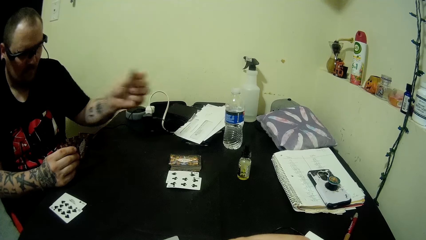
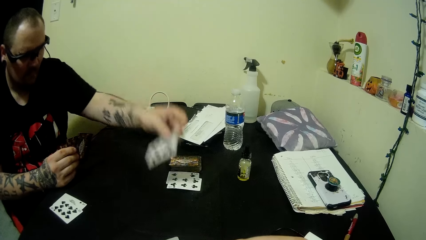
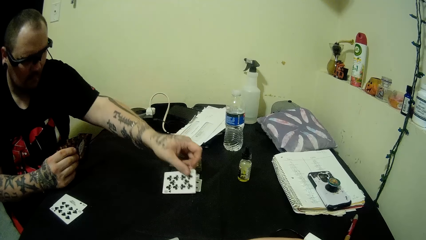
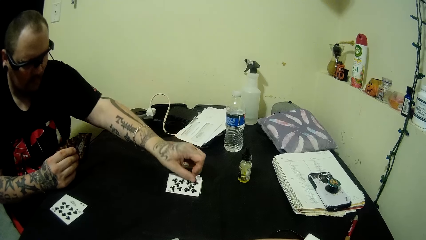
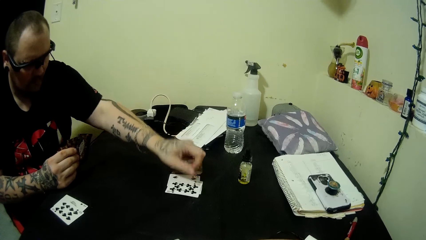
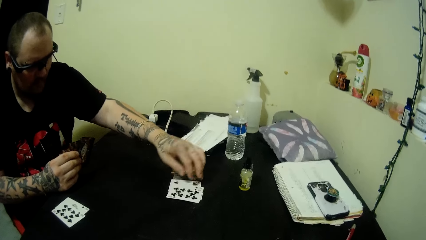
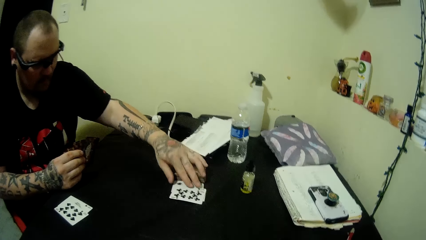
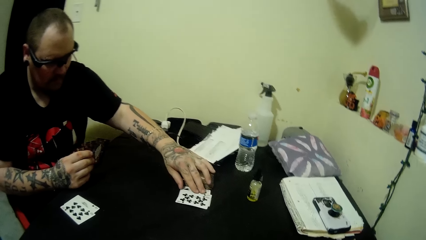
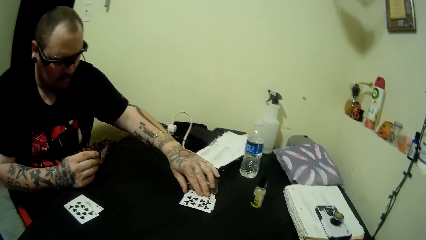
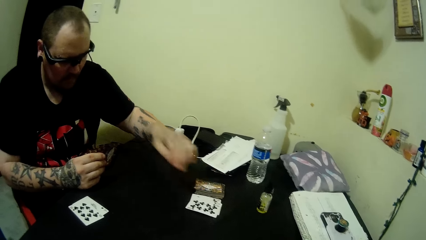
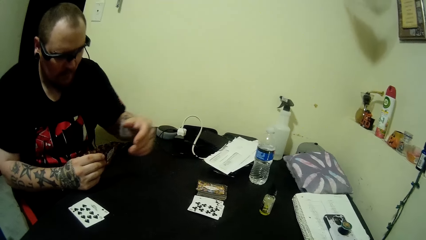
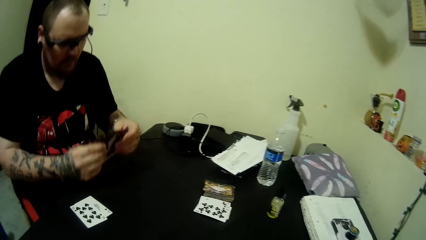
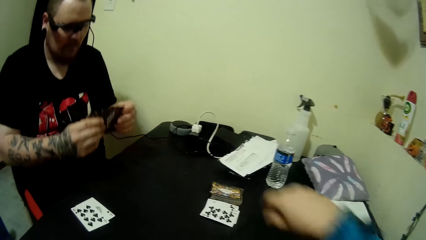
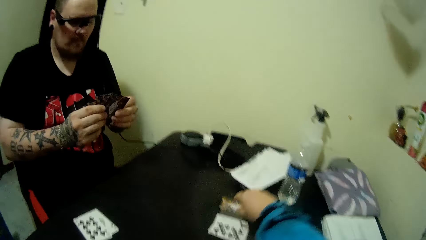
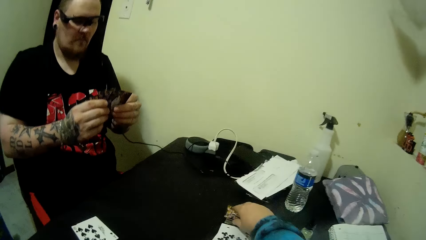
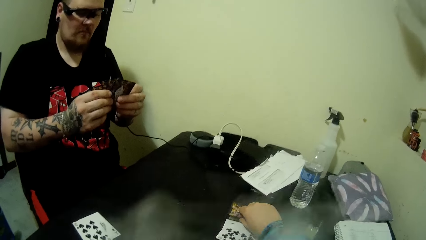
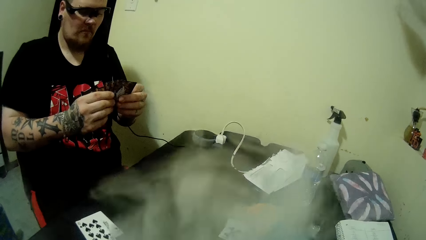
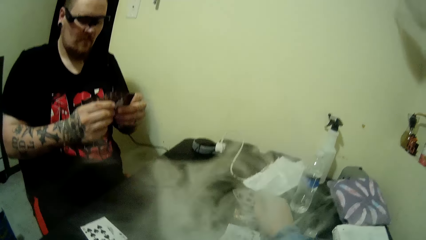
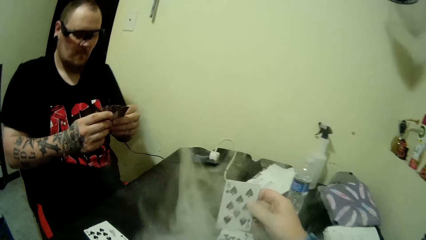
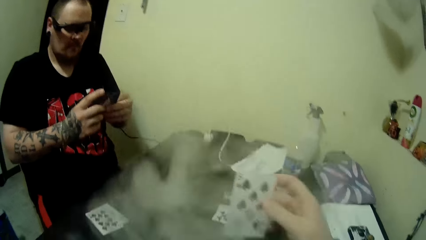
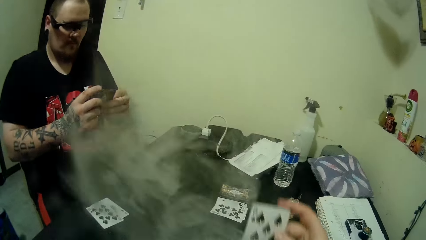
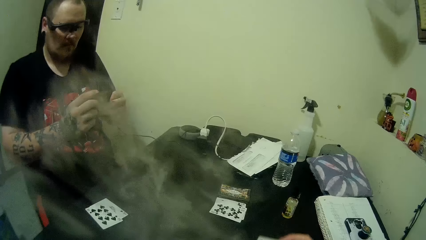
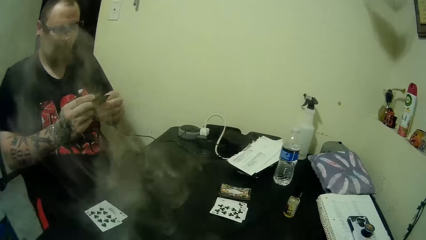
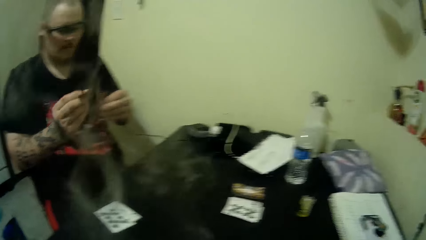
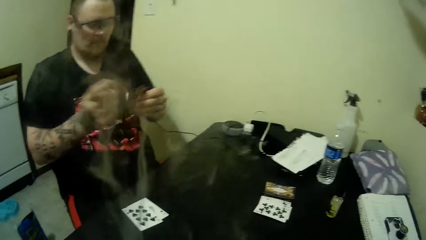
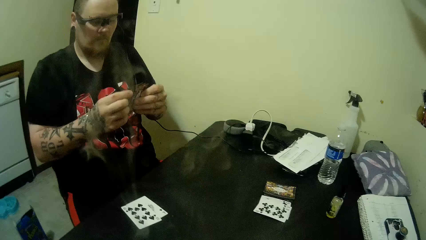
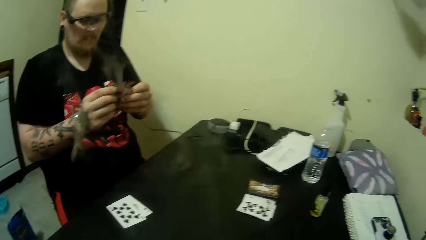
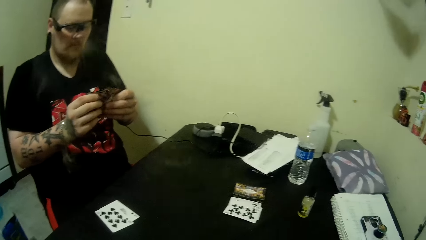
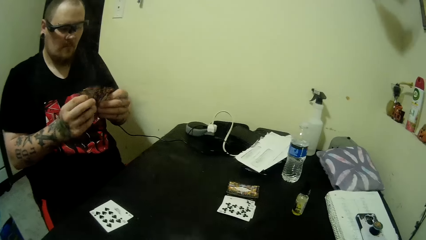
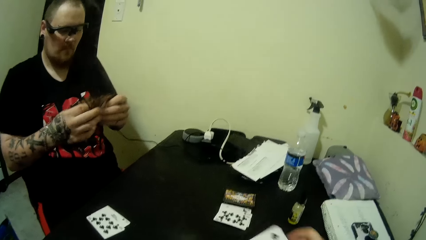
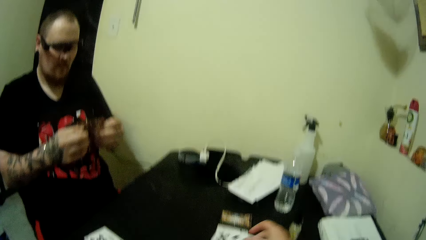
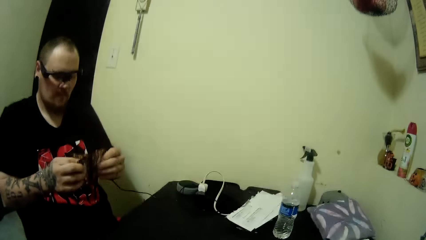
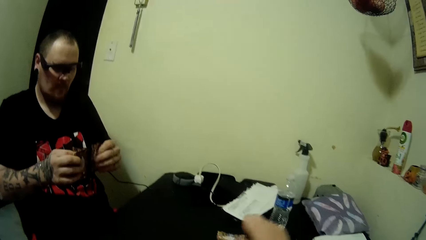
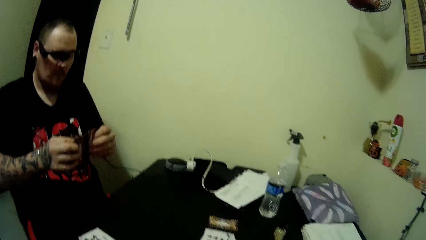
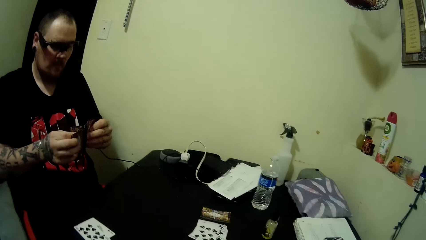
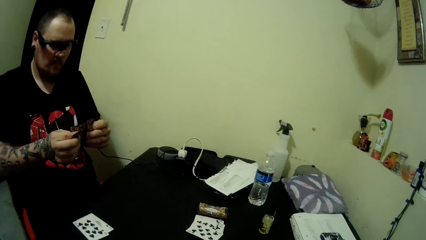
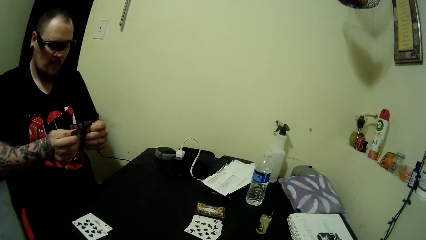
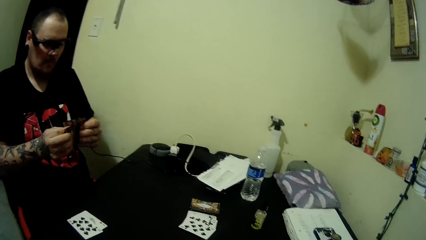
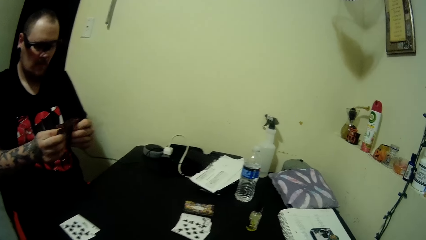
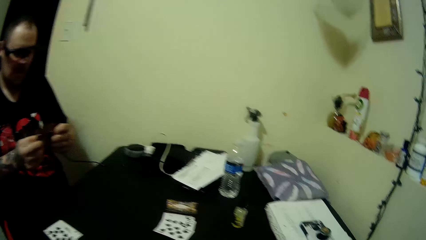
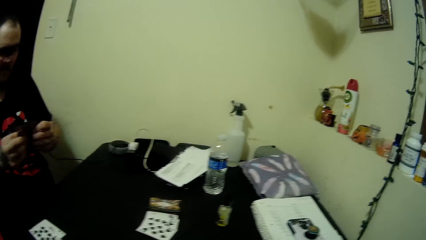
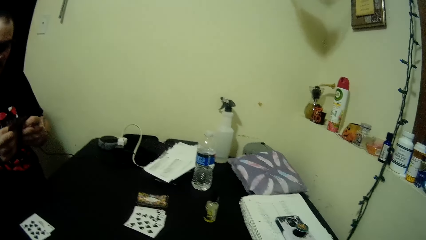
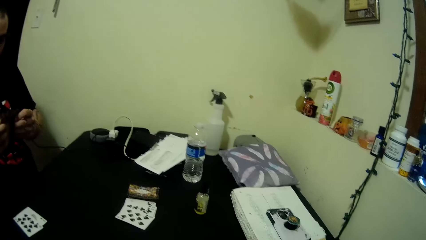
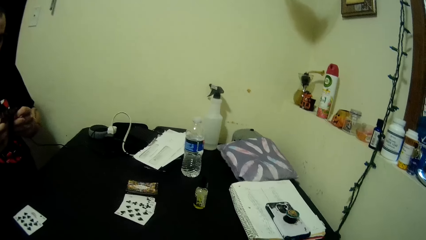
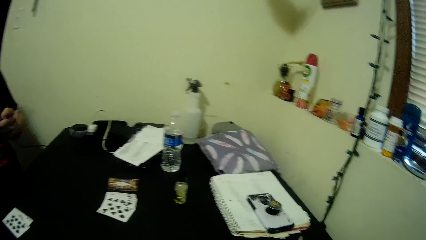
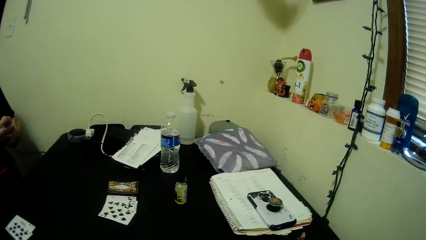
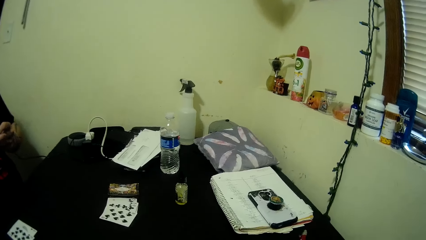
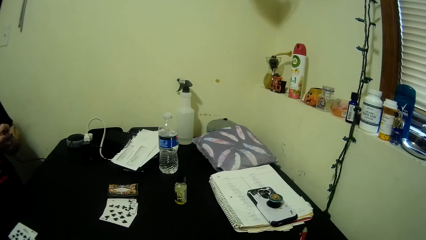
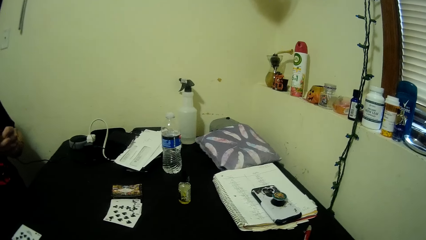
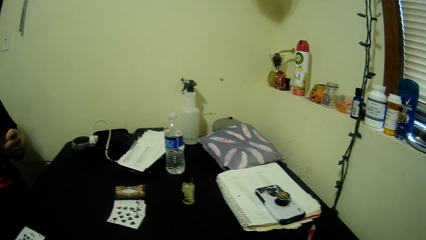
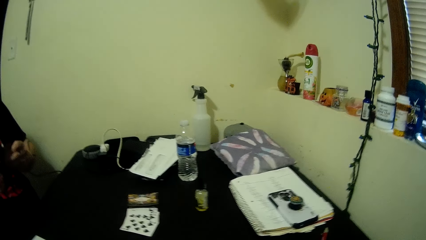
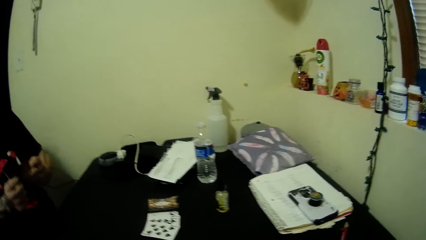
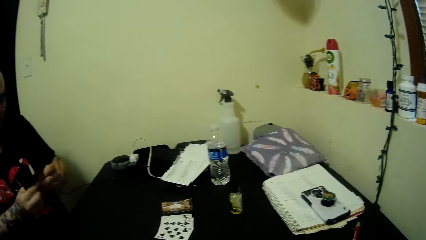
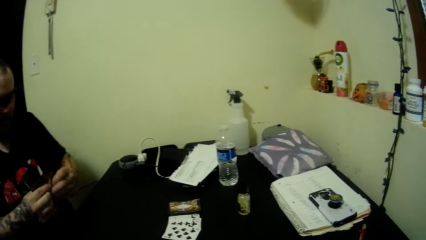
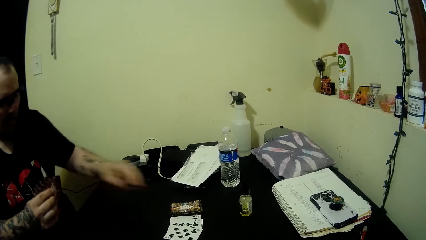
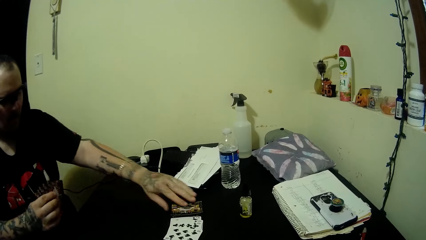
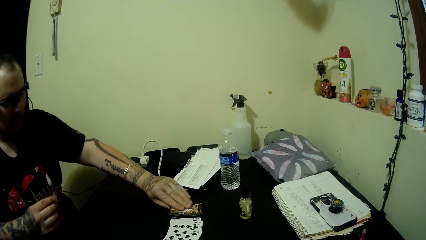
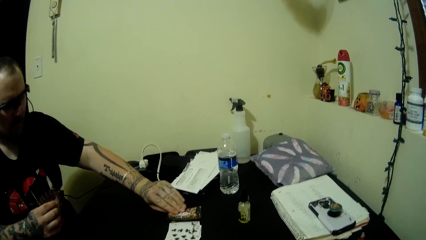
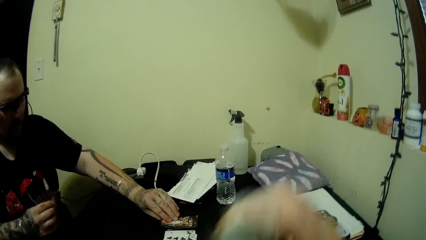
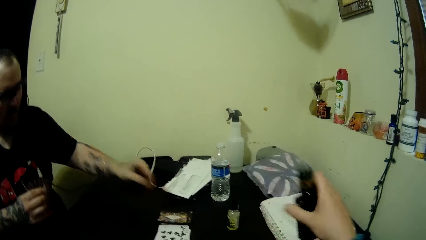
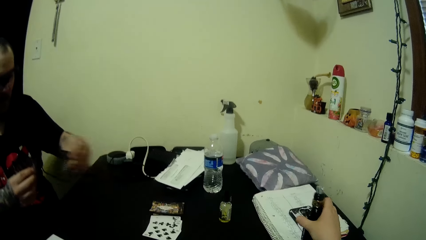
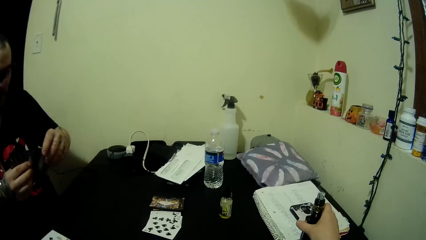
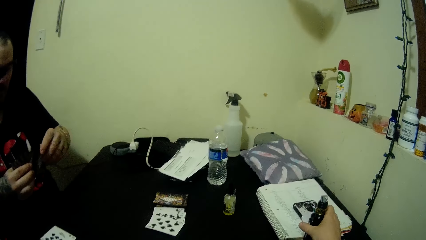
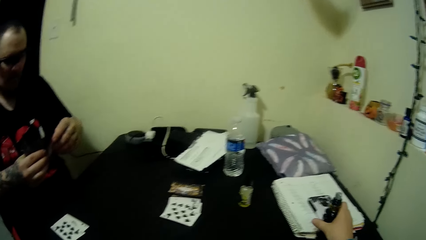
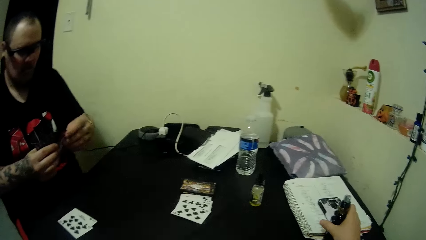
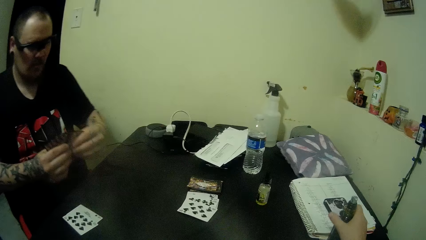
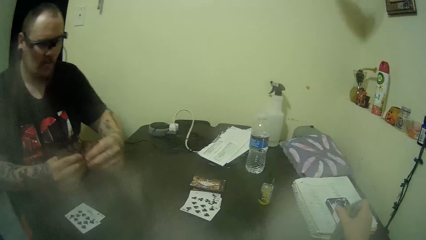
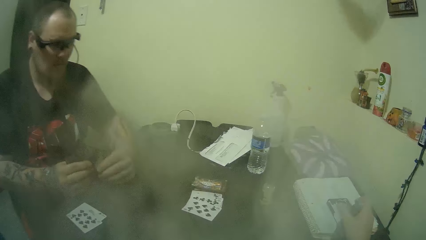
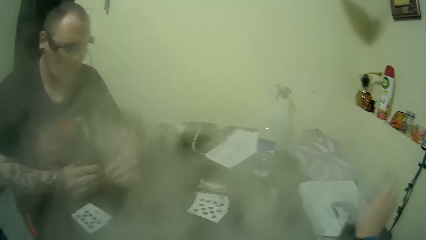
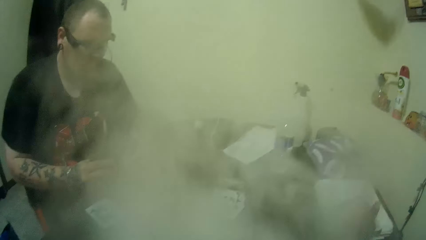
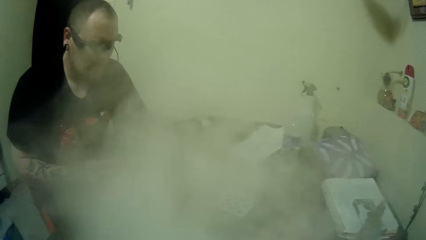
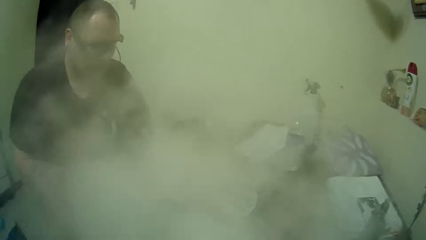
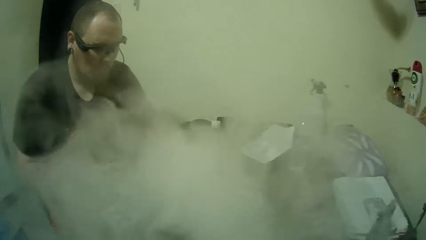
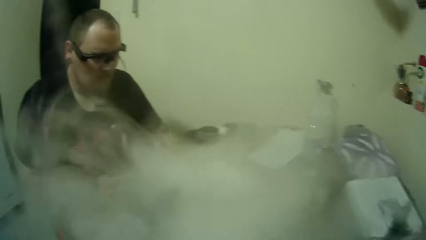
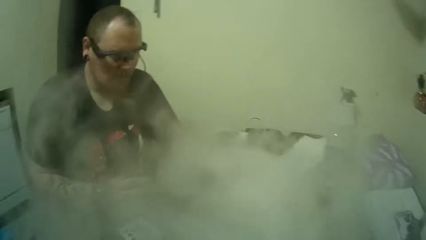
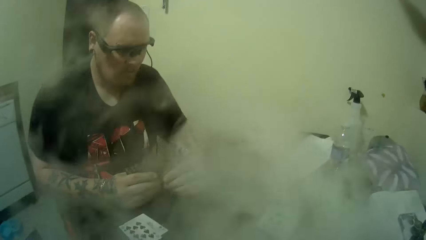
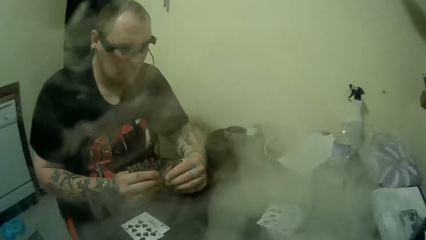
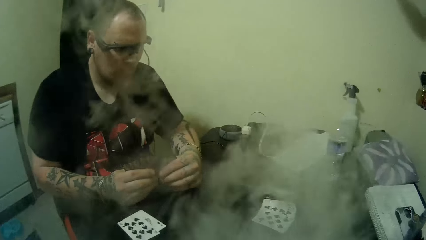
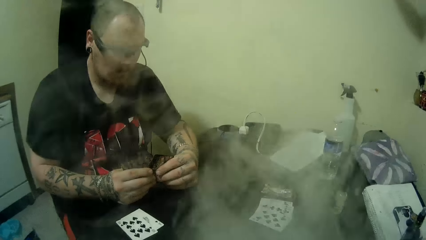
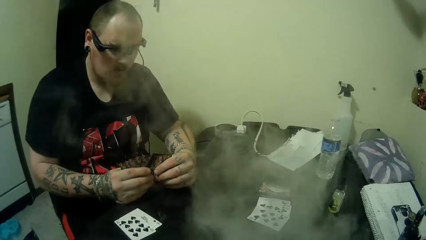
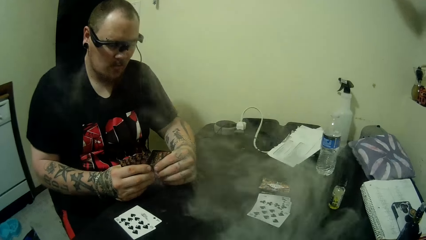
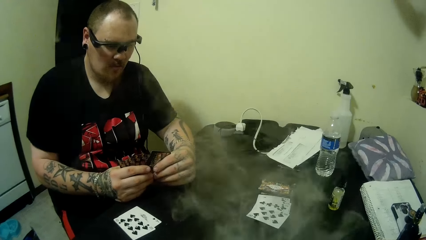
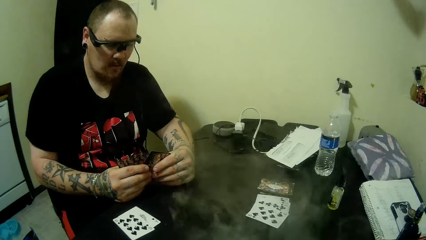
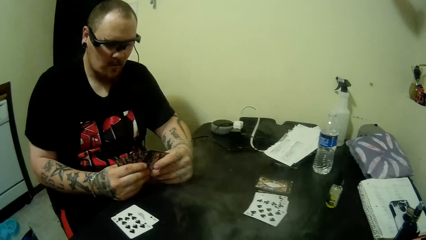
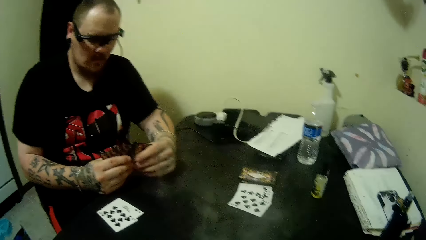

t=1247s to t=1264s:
The man places one of the cards in his hands on the table. The man picks a card from the hands and touches the cards on the table. The camera wearer picks a card from the stack of cards on the table with her right hand. The man arranges the cards in the hands. The camera wearer plays a card on the table and looks around the room. The man picks a card from the stack of cards on the table with his left hand and holds the card in hand. The camera wearer drops the shisha bottle on the table with her right hand. She exhales shisha fumes from her mouth.
